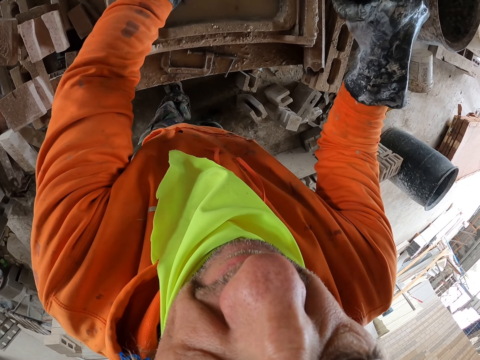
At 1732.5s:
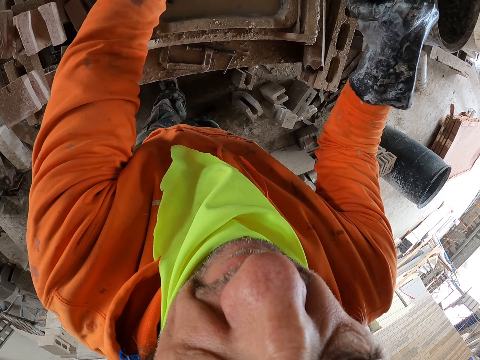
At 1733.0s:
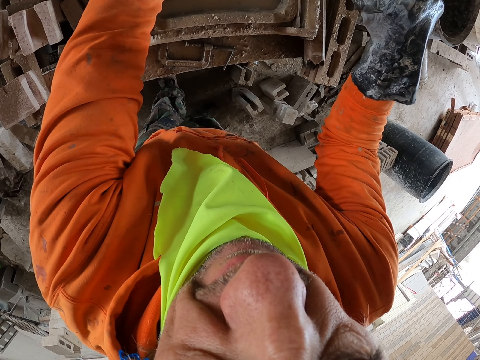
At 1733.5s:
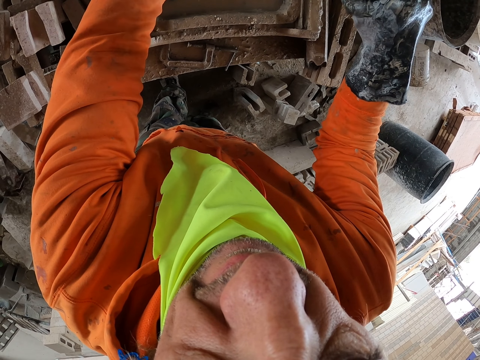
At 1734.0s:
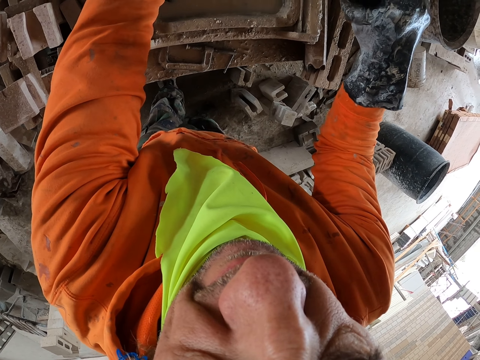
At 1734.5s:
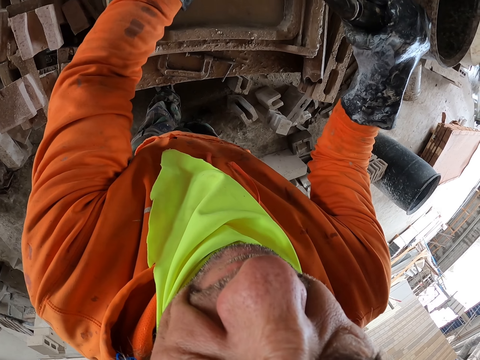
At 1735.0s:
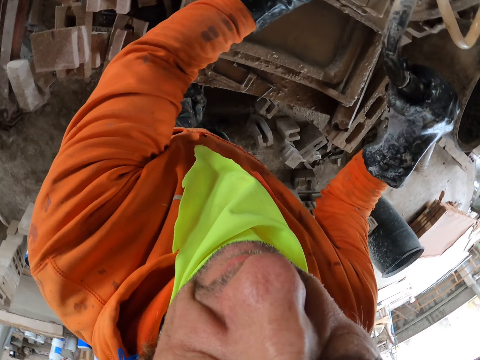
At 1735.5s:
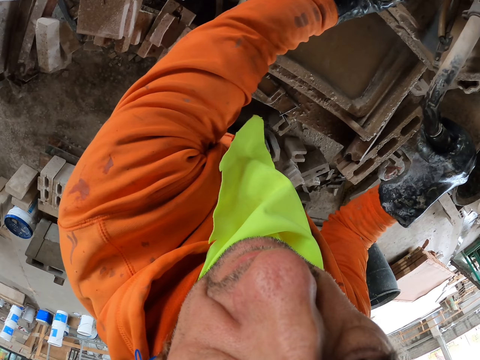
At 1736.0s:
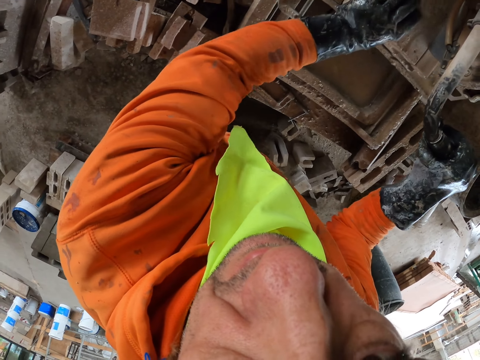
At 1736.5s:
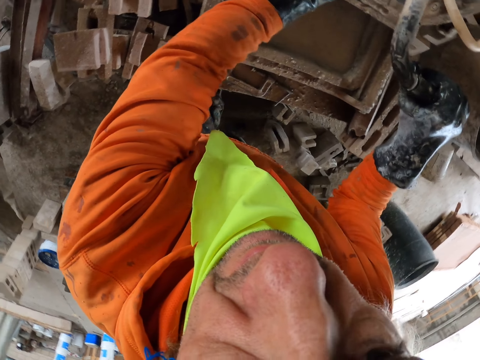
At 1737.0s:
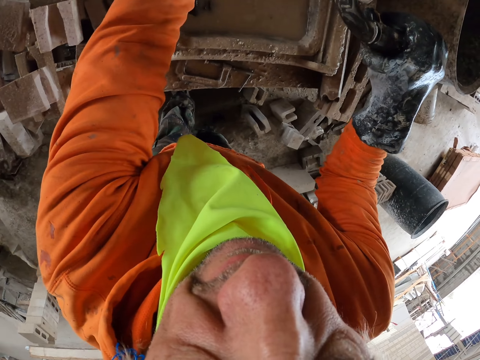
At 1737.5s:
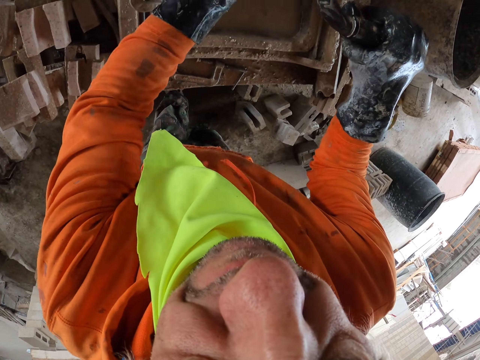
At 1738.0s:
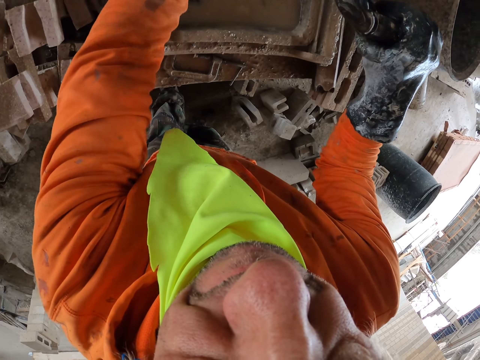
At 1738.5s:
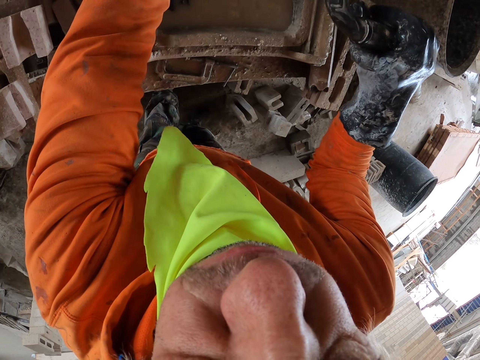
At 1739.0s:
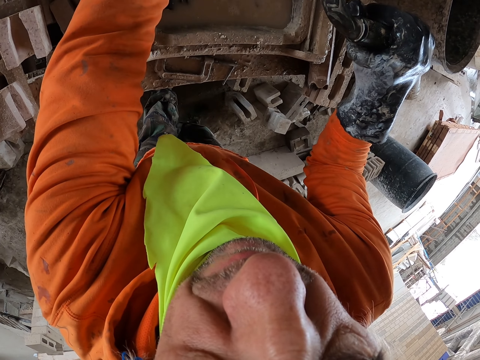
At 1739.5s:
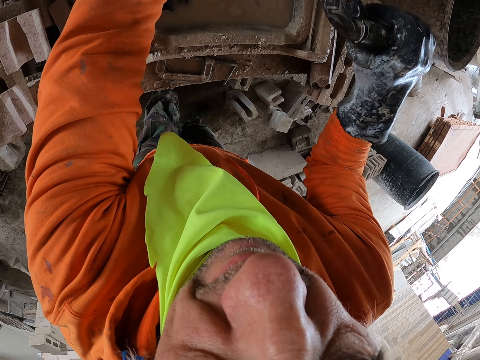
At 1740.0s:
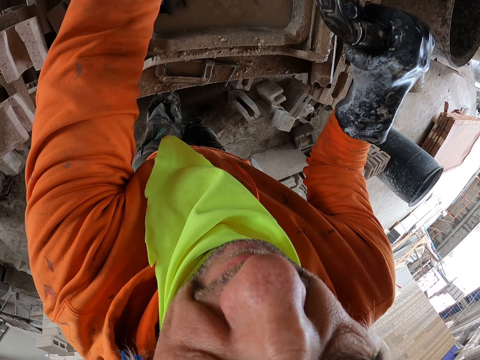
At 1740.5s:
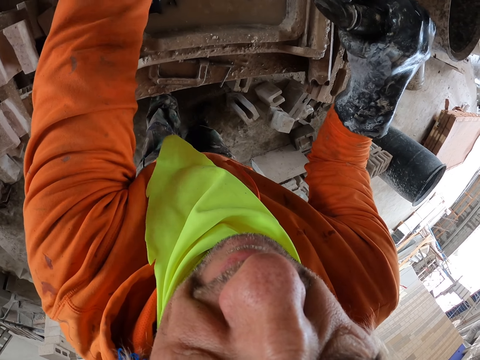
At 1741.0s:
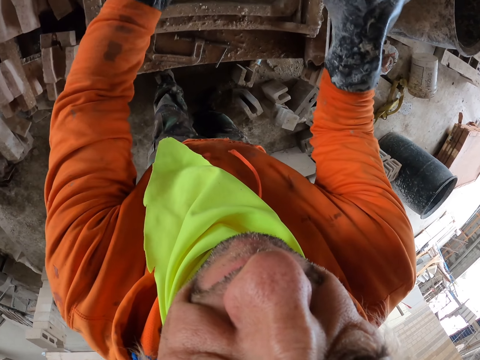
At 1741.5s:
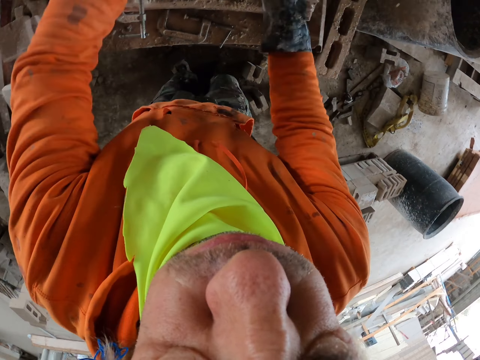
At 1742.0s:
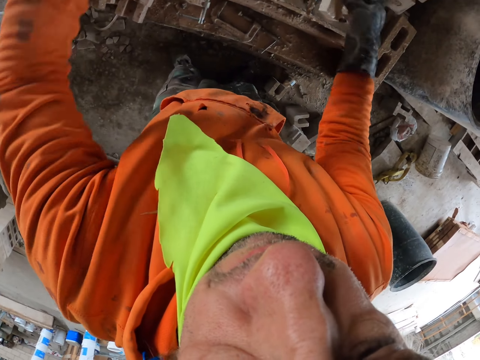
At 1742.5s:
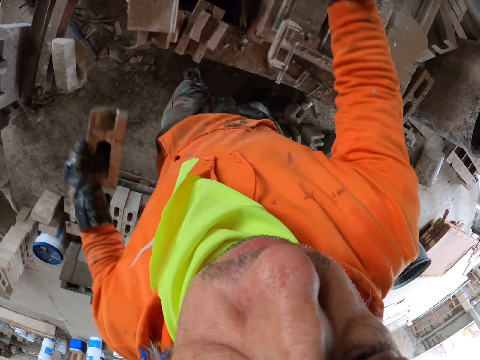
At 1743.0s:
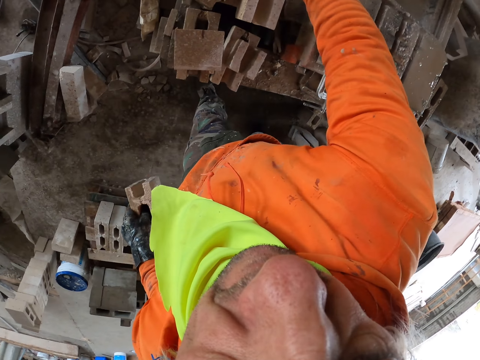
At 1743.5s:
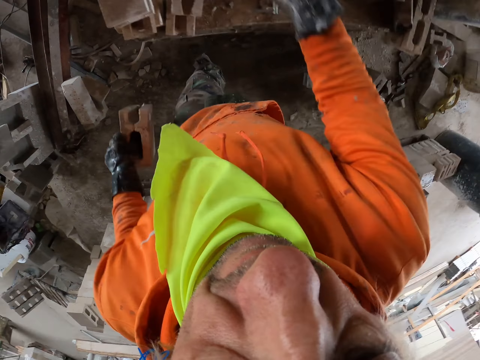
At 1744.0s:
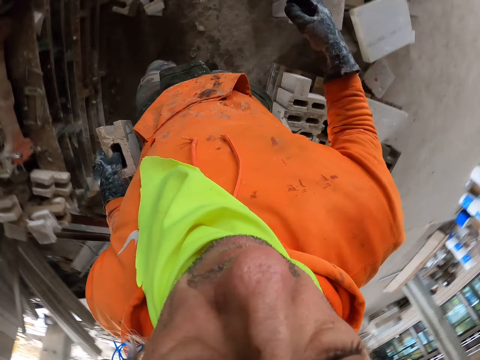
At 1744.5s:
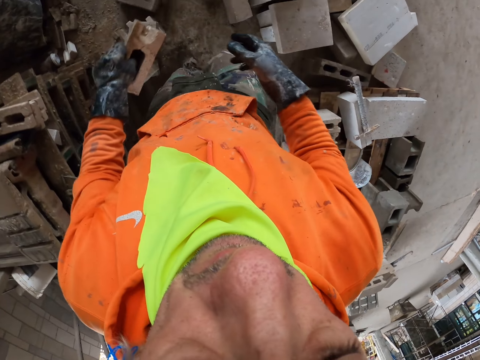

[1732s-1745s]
The camera wearer puts a piece of brick aside.

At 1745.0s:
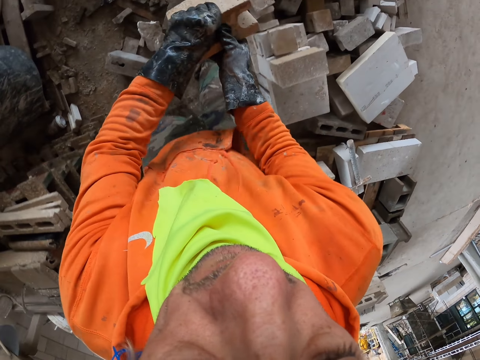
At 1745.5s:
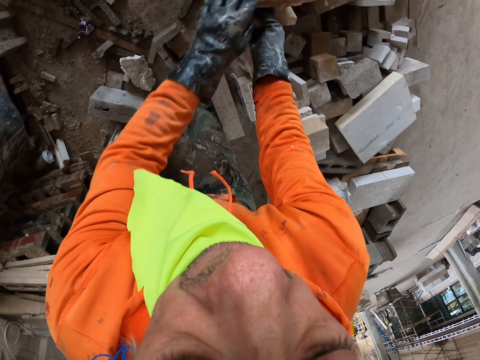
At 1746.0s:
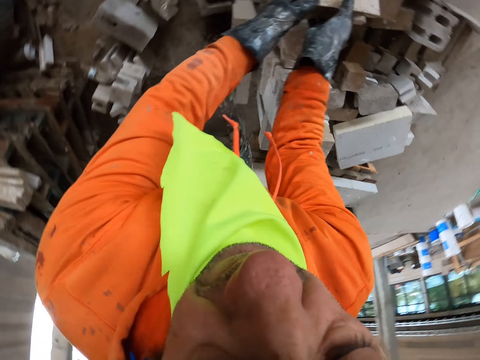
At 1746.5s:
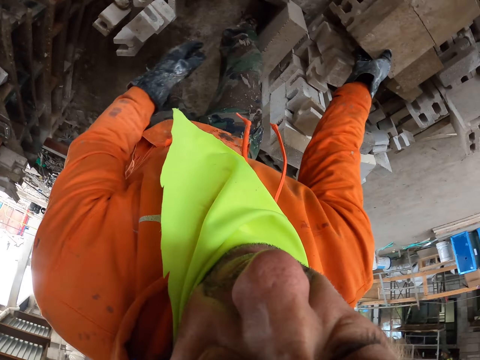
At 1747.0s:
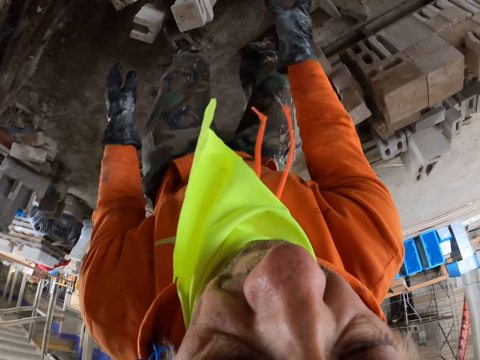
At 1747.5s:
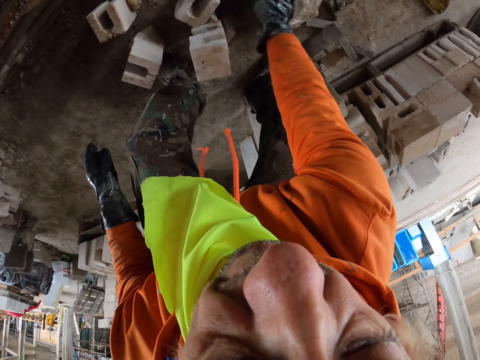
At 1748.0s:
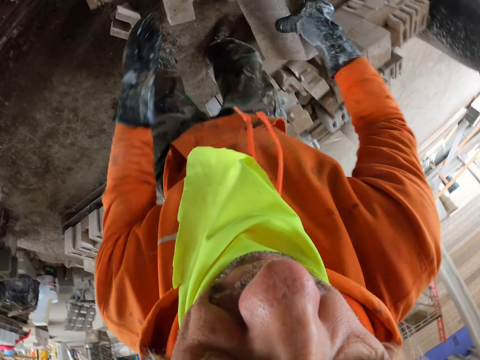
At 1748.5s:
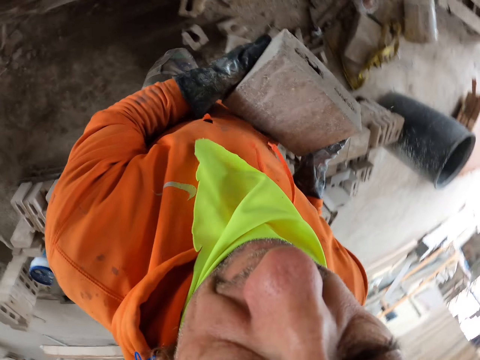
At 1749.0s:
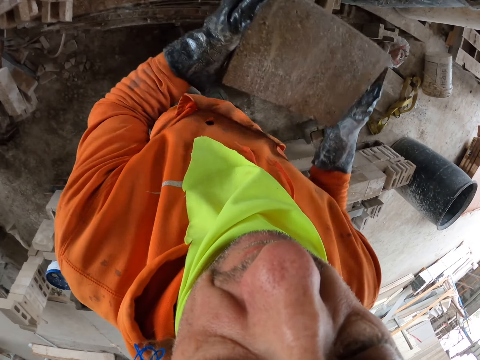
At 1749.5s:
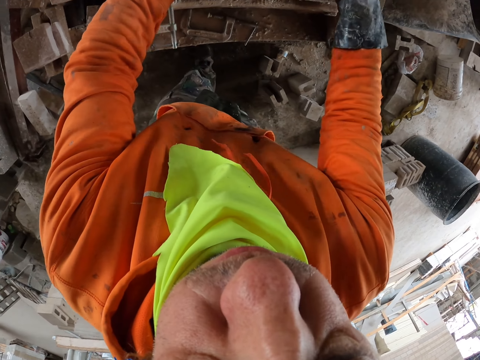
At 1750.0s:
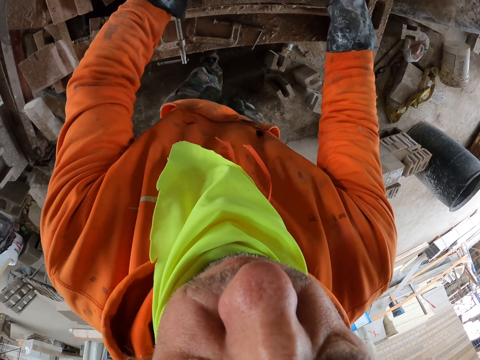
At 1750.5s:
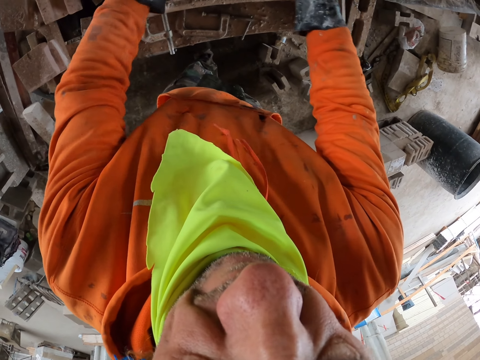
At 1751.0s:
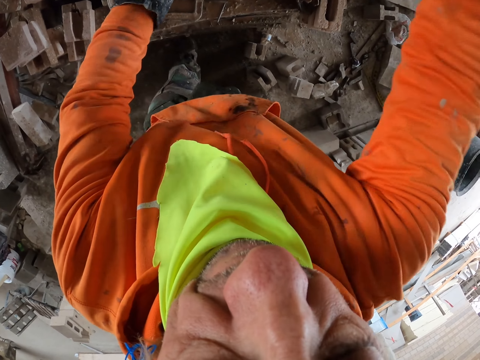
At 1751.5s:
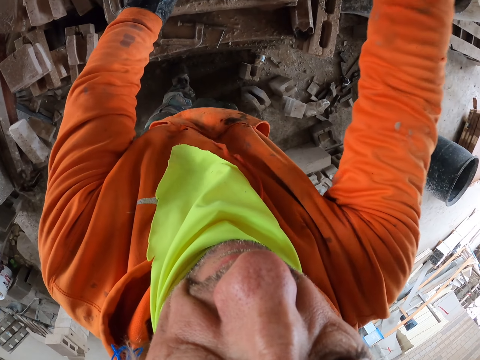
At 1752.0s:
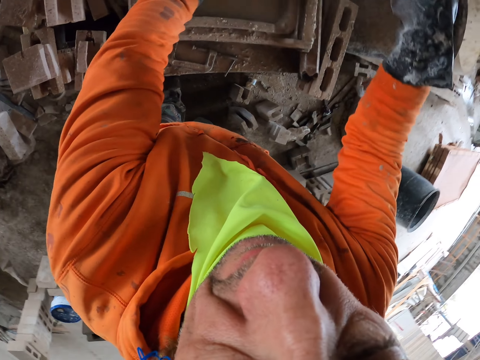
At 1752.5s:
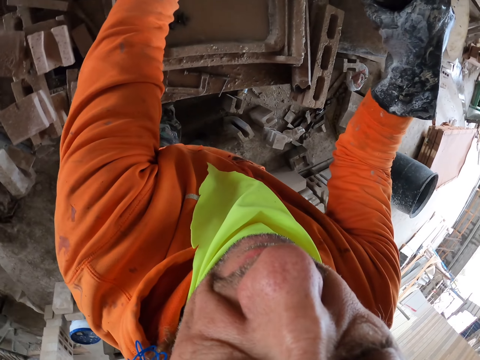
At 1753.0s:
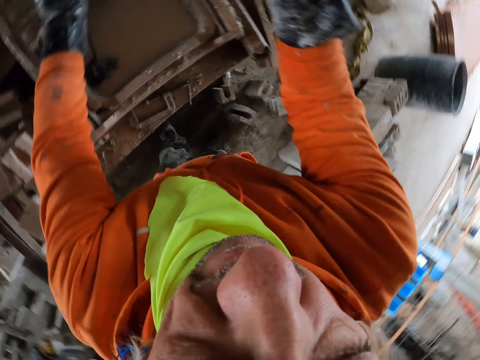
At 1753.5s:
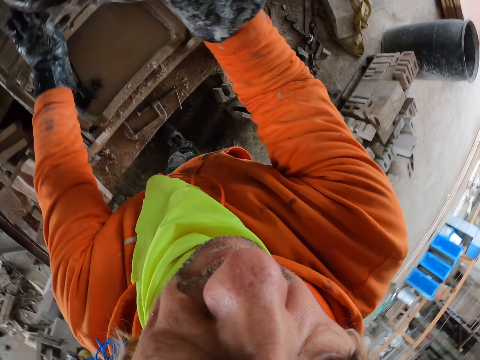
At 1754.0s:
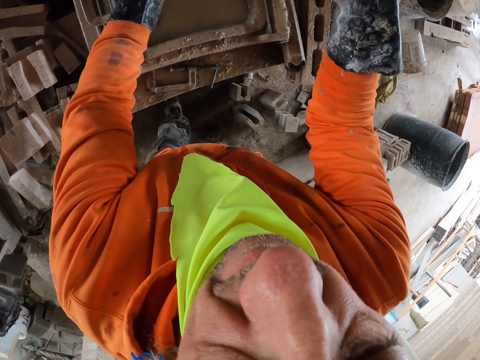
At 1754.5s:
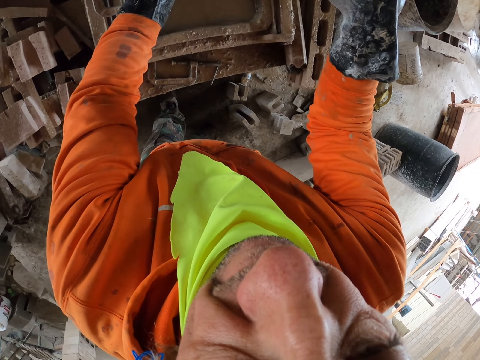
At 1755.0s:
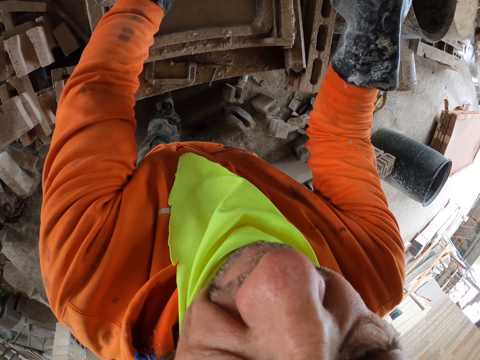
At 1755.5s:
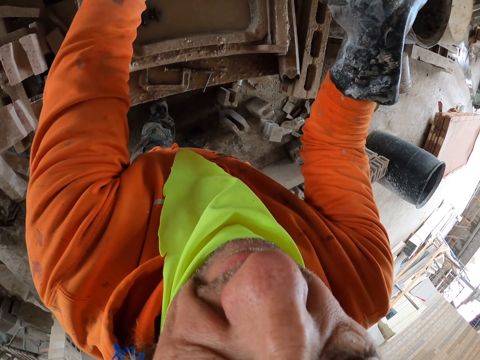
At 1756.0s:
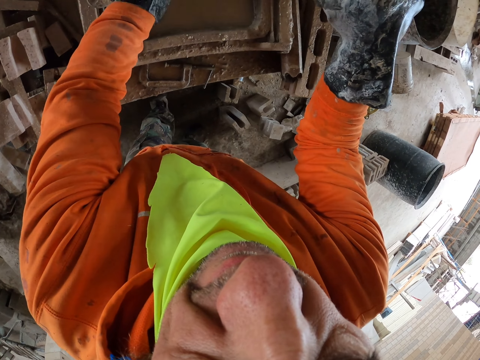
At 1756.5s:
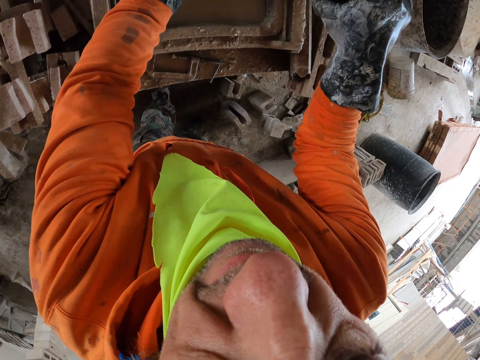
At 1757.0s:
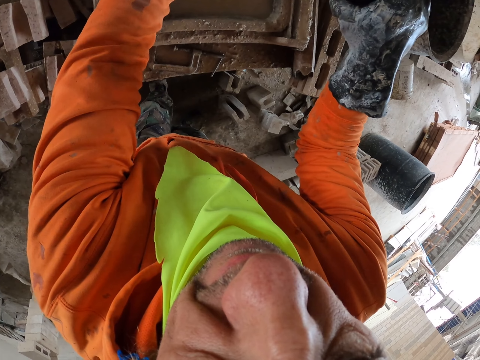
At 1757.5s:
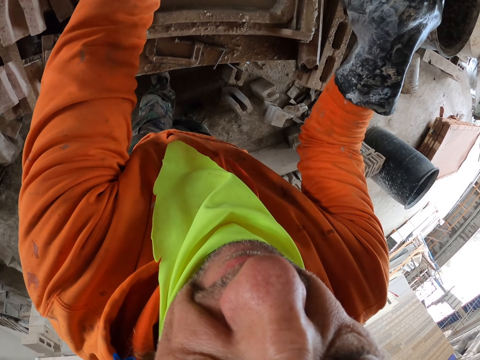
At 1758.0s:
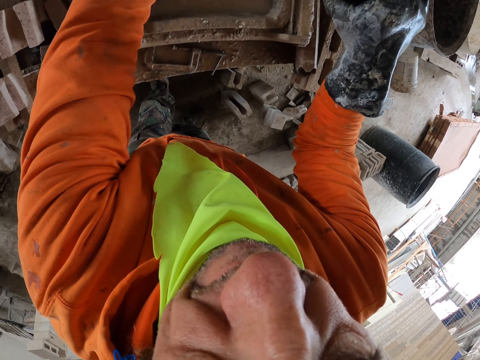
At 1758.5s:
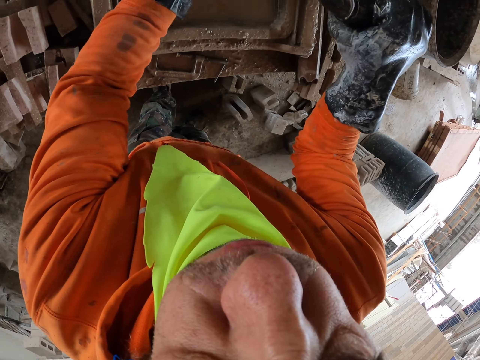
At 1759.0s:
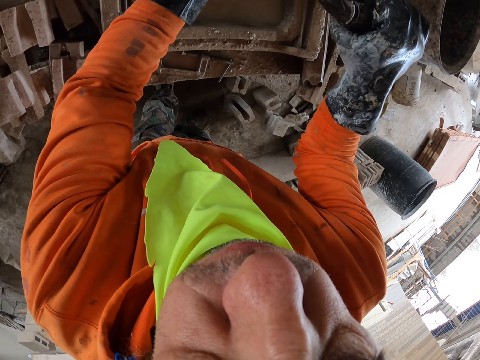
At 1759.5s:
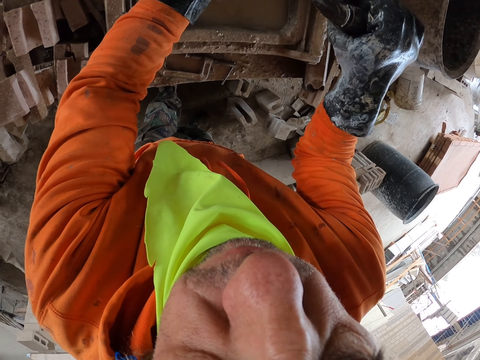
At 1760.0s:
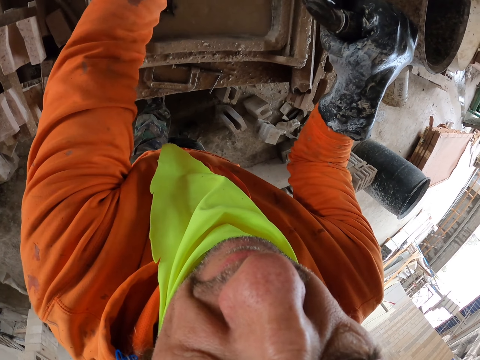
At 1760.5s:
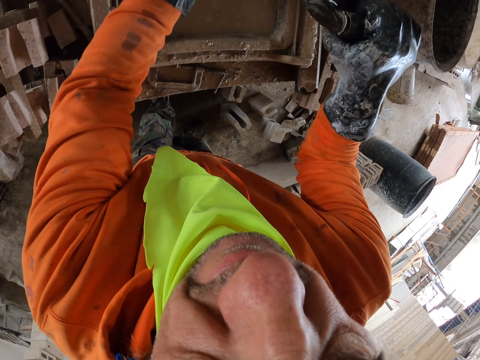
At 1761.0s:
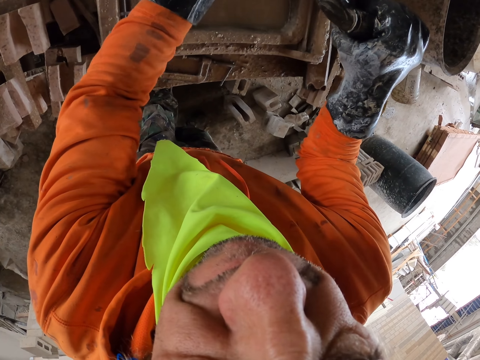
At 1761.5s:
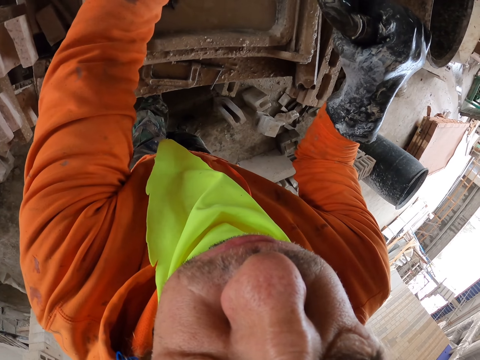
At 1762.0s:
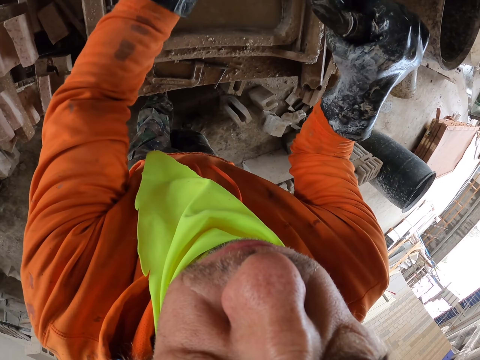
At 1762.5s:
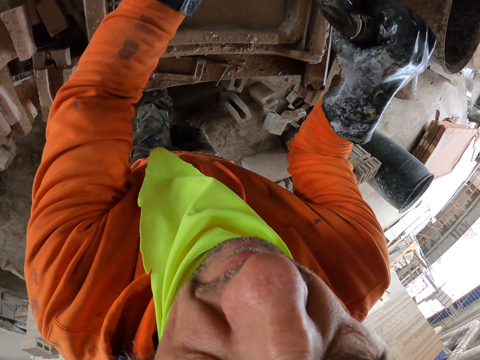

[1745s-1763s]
The camera wearer puts a brick aside. They pick up a brick. They put the brick on the brick maker. They cut the brick.
